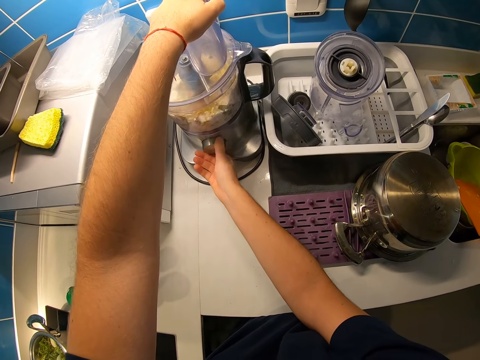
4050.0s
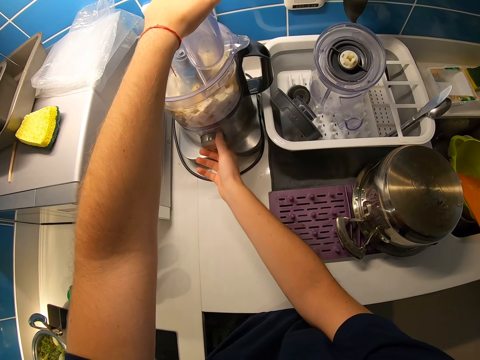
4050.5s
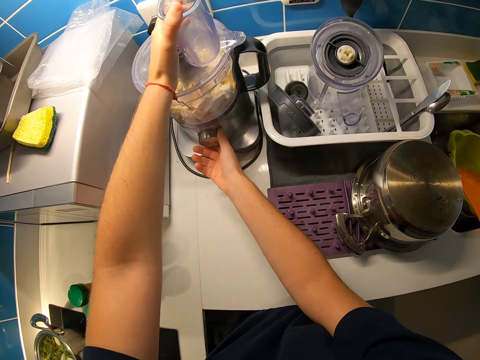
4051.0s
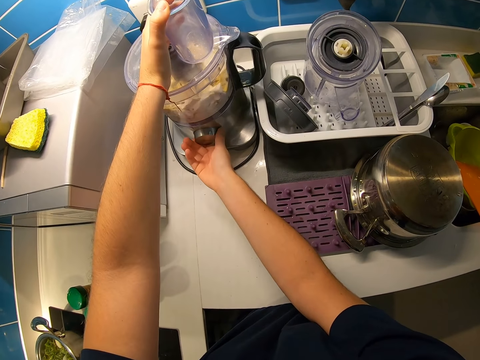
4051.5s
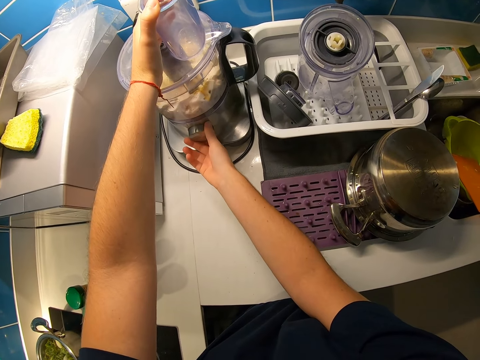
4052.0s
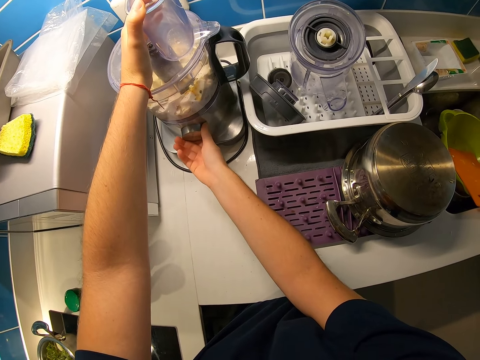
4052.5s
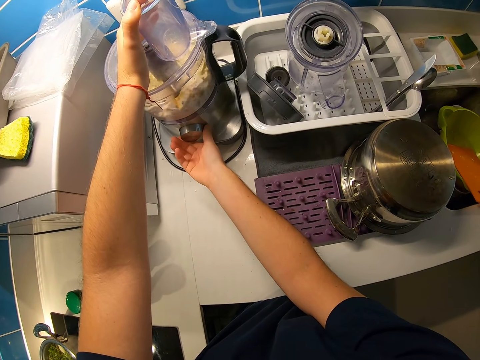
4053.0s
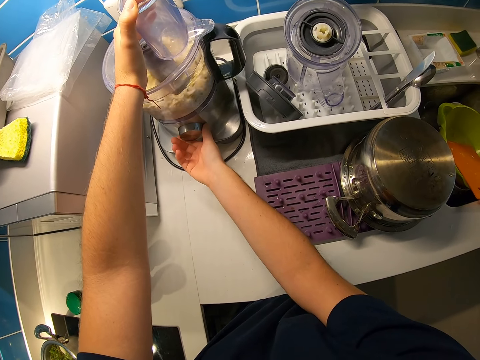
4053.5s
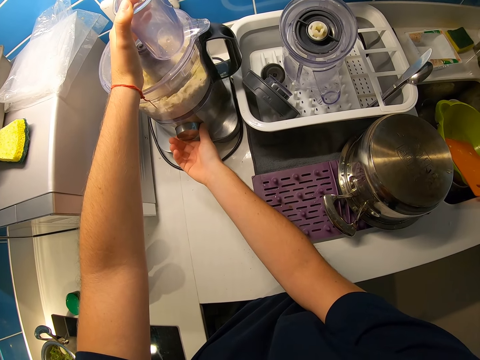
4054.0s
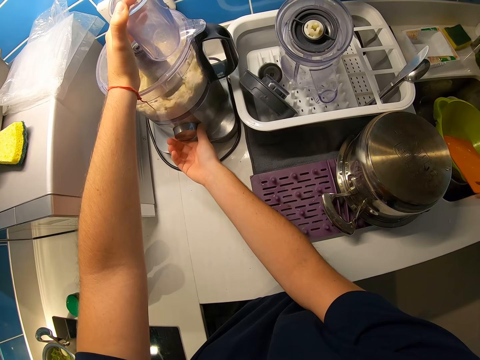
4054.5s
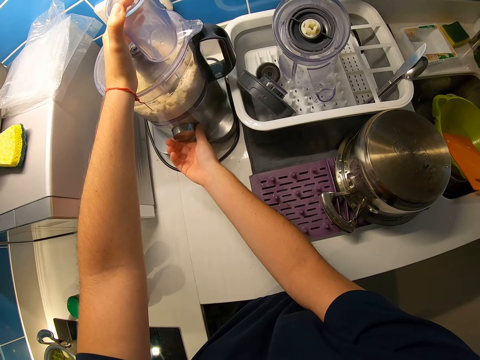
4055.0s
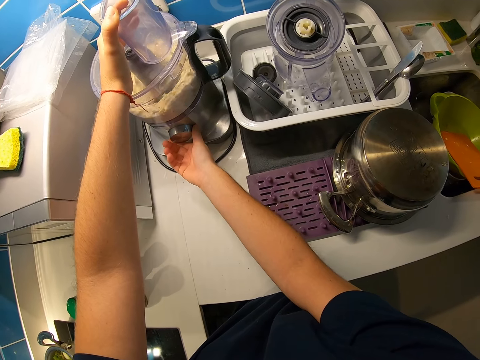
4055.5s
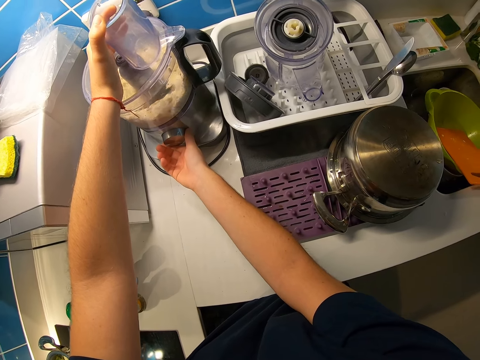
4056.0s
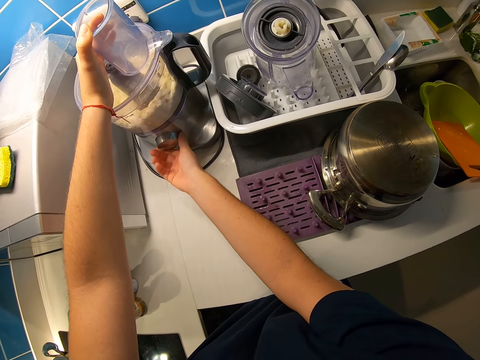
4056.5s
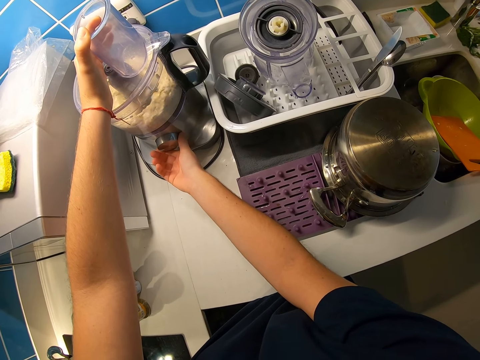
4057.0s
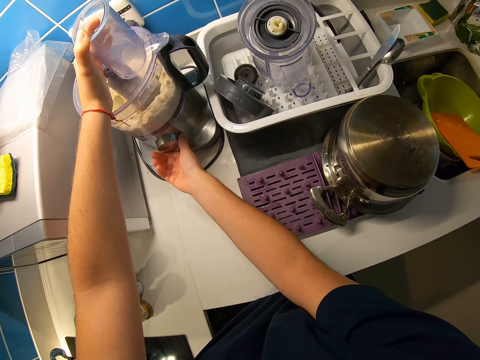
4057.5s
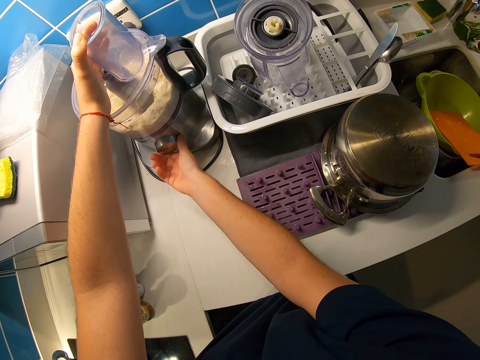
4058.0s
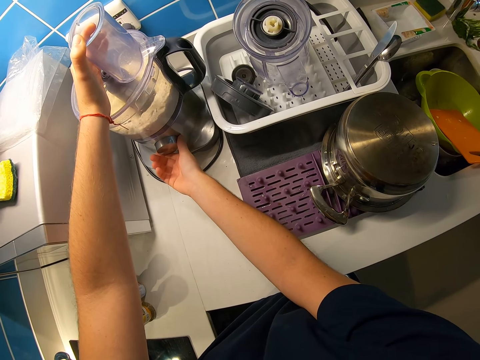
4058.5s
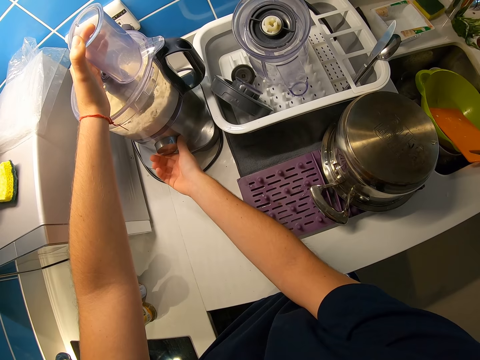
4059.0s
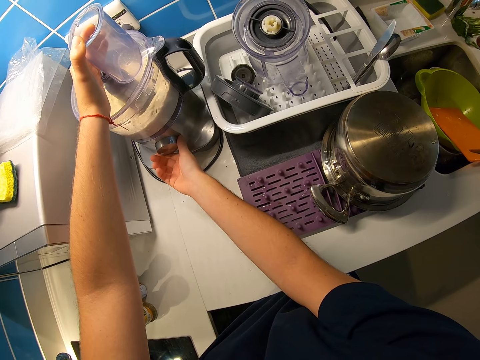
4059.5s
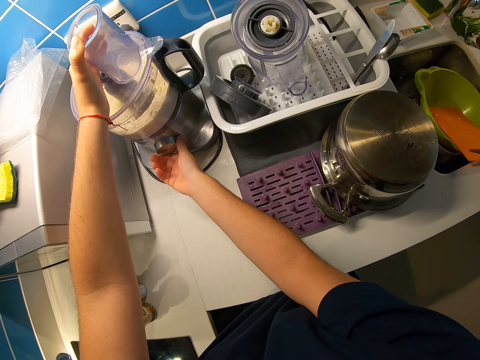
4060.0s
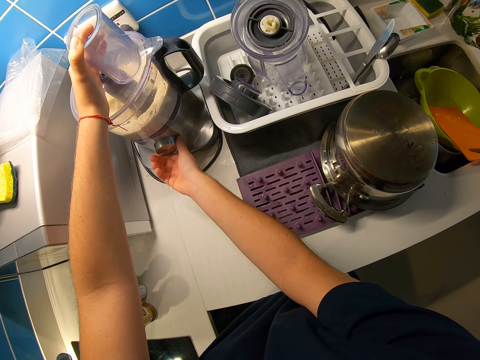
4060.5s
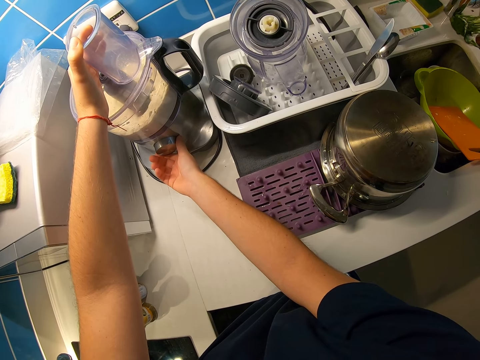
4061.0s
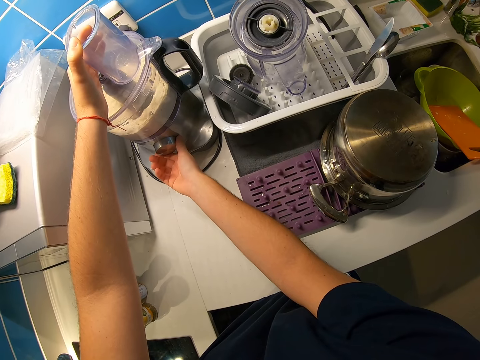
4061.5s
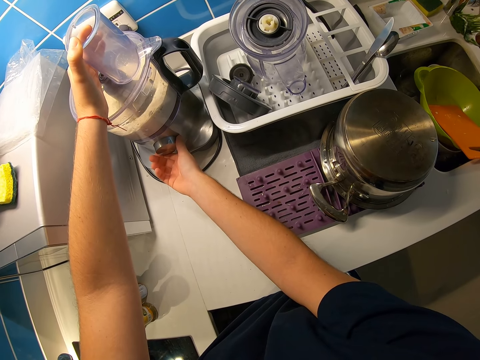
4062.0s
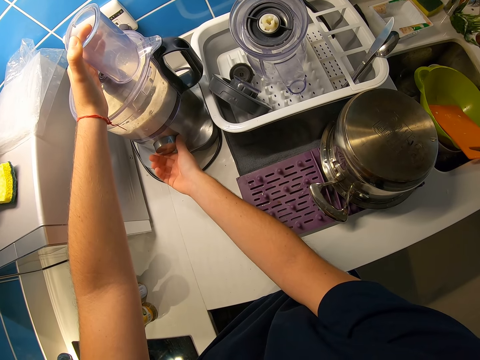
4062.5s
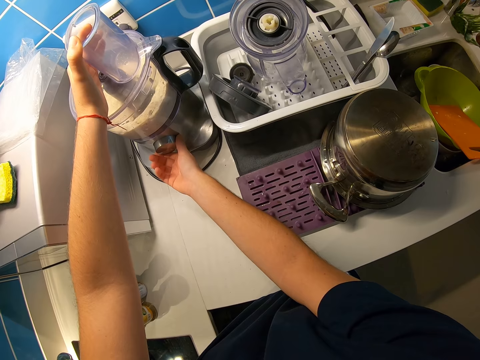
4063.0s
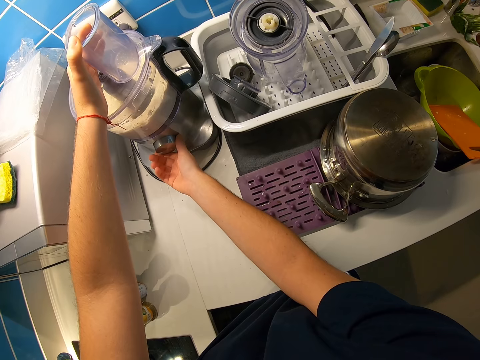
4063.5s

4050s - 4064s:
The camera wearer blends butter. She shifts her left hand.

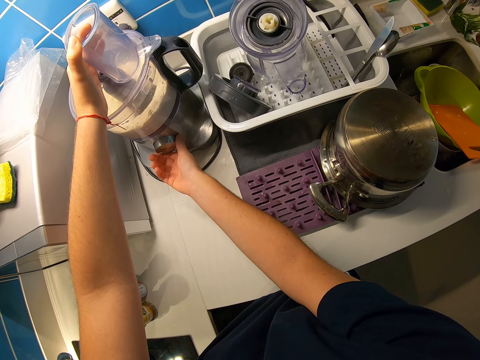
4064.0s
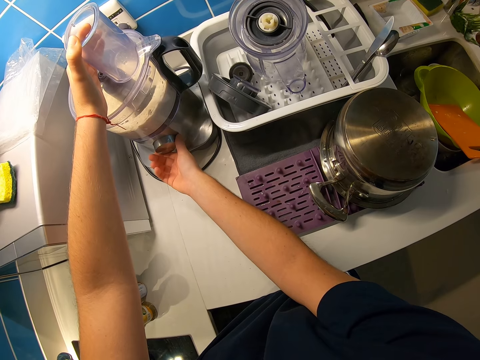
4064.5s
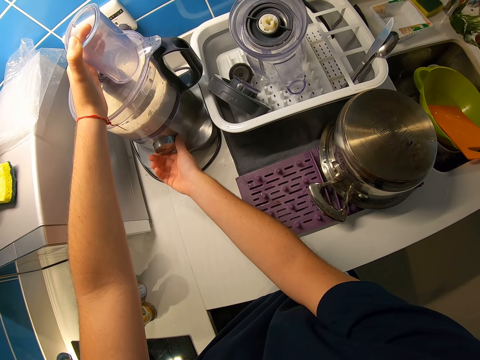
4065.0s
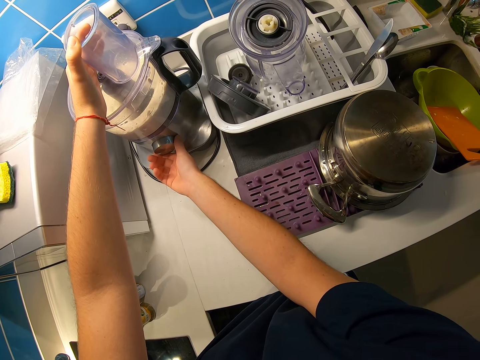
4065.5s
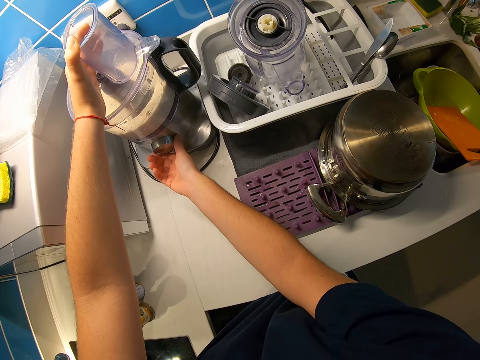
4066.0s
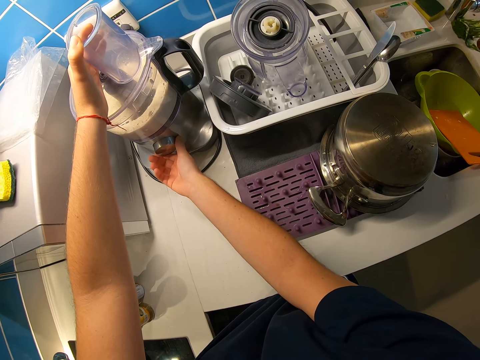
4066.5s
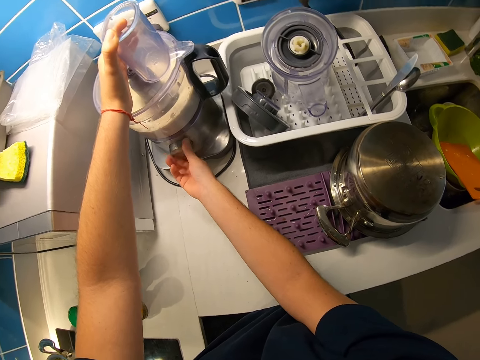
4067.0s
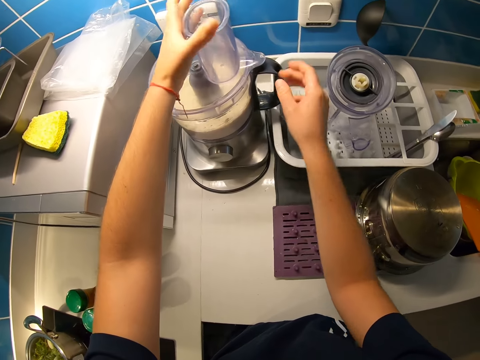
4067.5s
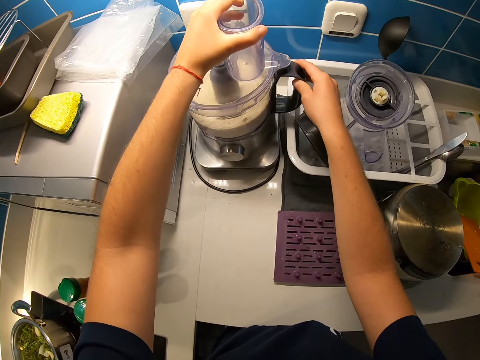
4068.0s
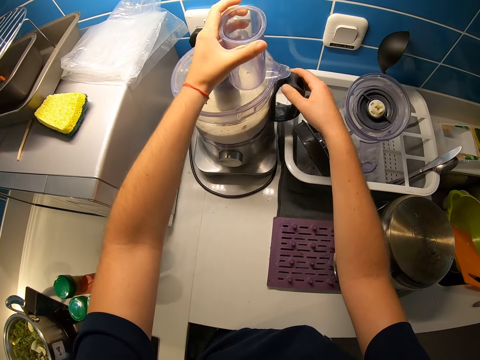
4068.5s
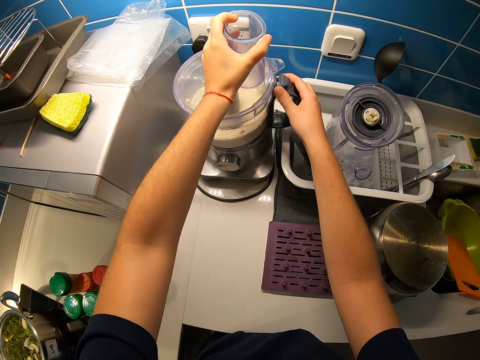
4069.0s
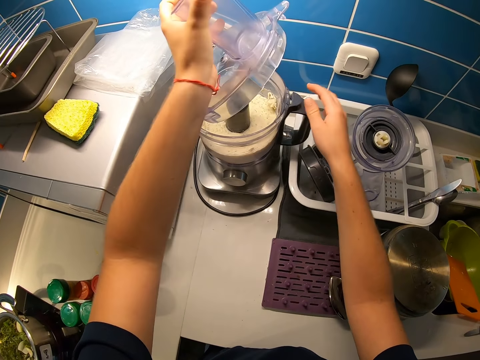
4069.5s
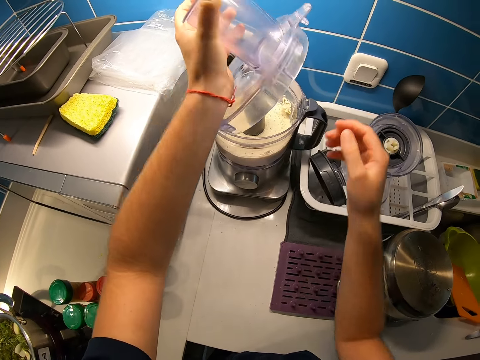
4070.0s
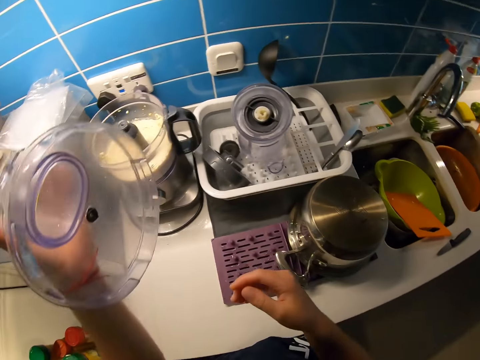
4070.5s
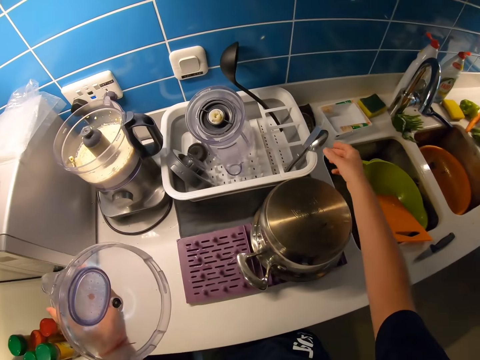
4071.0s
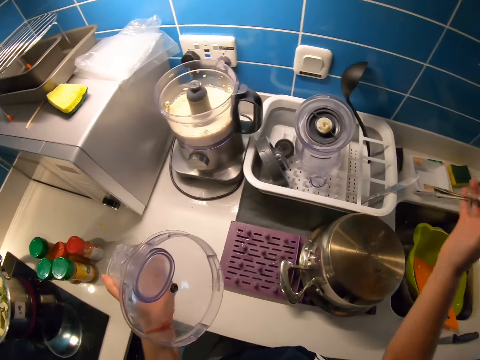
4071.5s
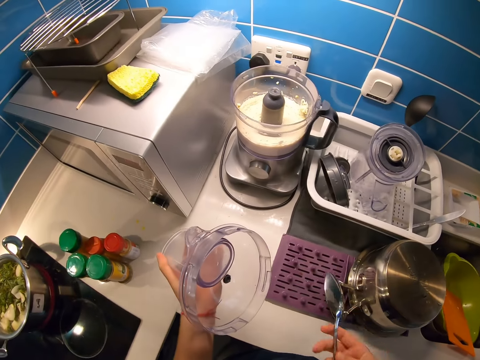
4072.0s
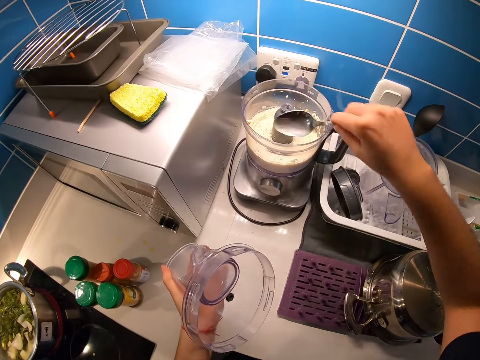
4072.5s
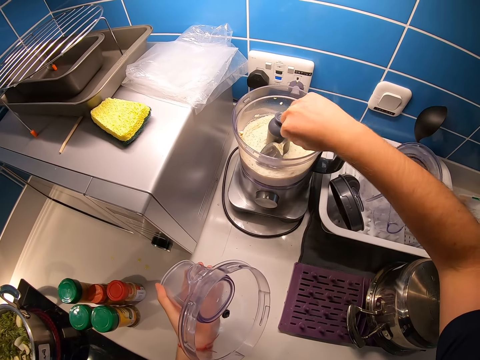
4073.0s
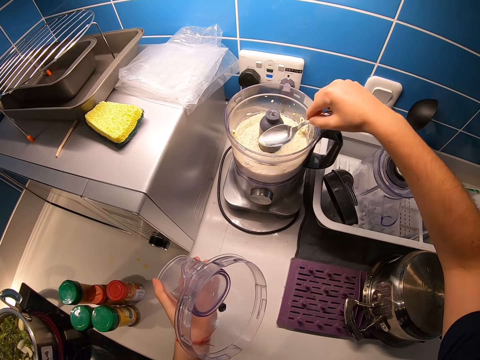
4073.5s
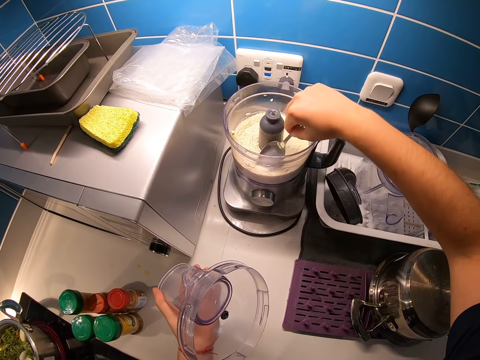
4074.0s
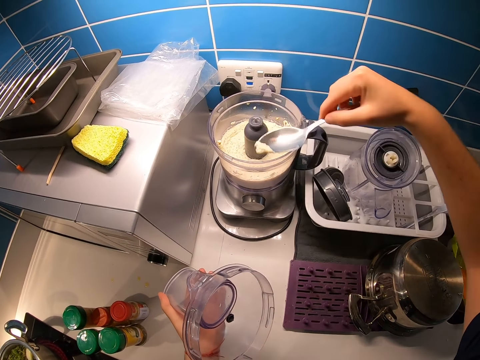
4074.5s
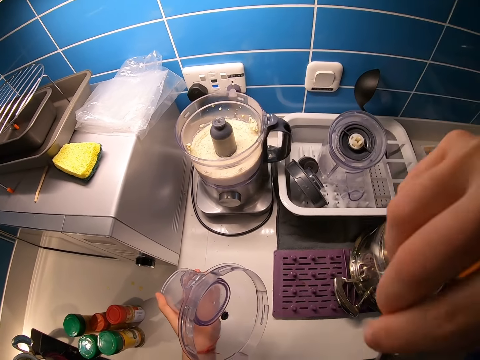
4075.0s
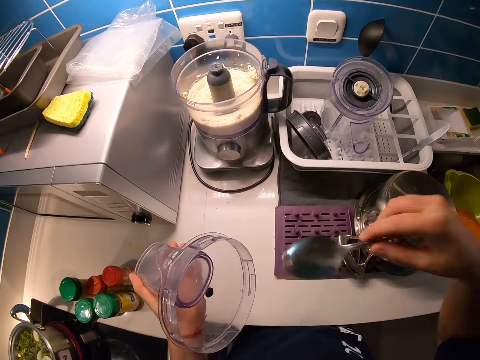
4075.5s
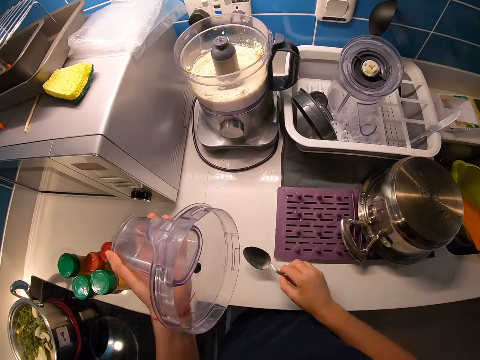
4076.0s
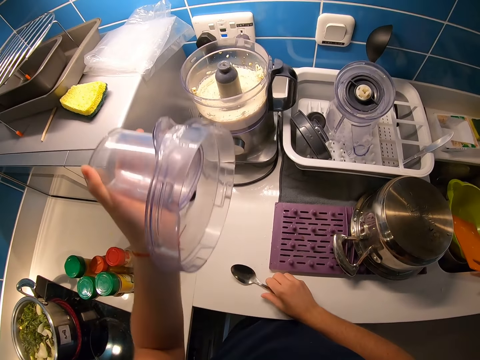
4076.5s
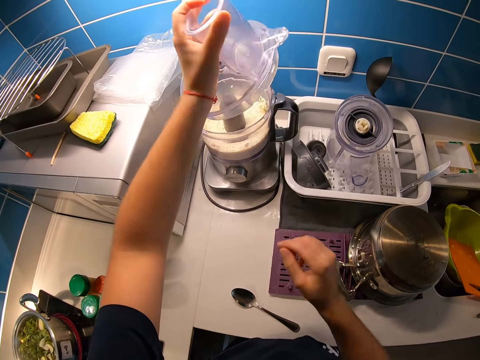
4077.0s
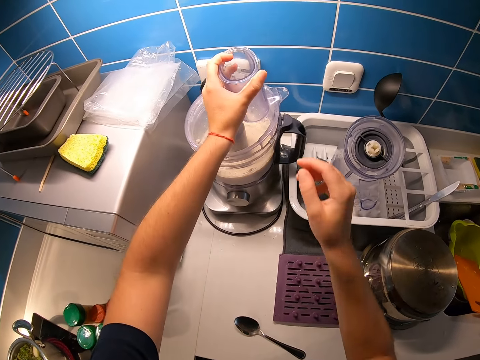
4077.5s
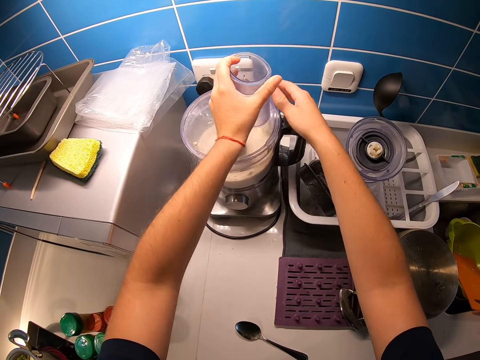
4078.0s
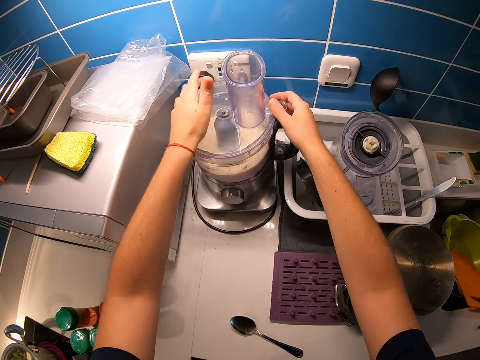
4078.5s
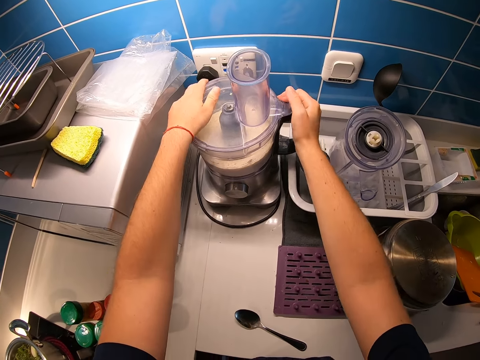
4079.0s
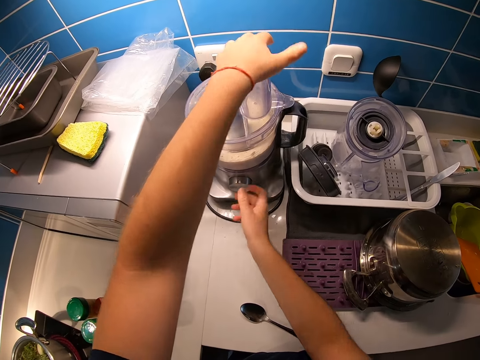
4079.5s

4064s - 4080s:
The camera wearer switches off the food processor with his right hand. He removes his right hand from the food processor switch. He puts his right hand on the handle of the food processor. He holds the food processor cover with his left hand. He opens the cover of the food processor with his left hand. He removes his right hand from the handle of the food processor. He picks up a spoon from the dish rack with his right hand. He picks up butter. He puts the spoon inside the food processor. He removes the spoon from the food processor. He puts the spoon inside the food processor. He takes a portion of the yam in the food processor with the spoon in his right hand. He puts the spoon in his mouth with his right hand. He tastes the butter. He drops the spoon on the kitchen cabinet. He covers the food processor with both hands.
